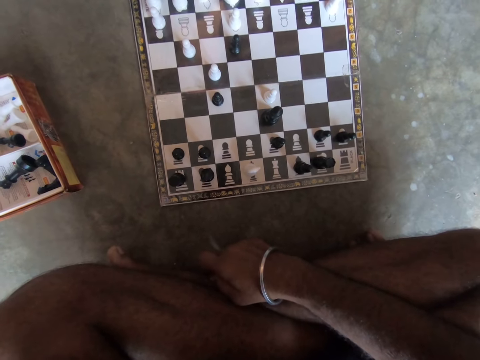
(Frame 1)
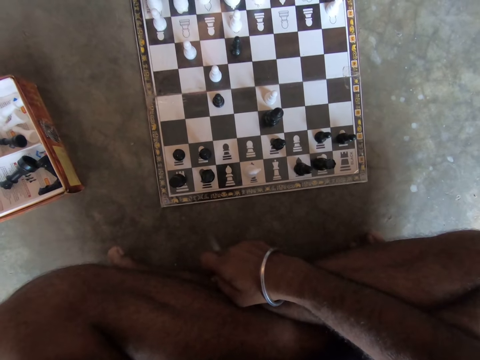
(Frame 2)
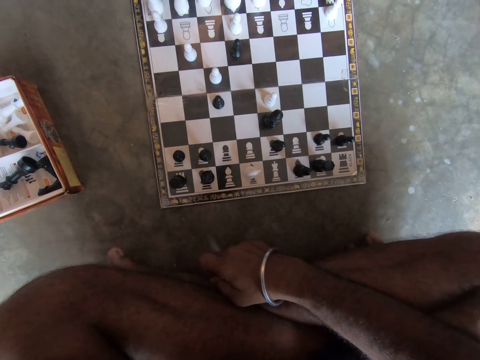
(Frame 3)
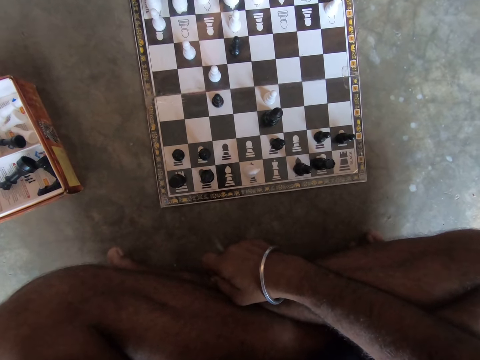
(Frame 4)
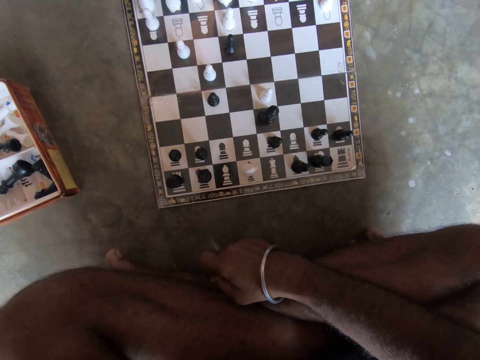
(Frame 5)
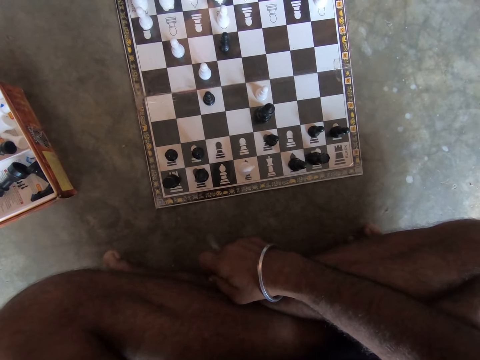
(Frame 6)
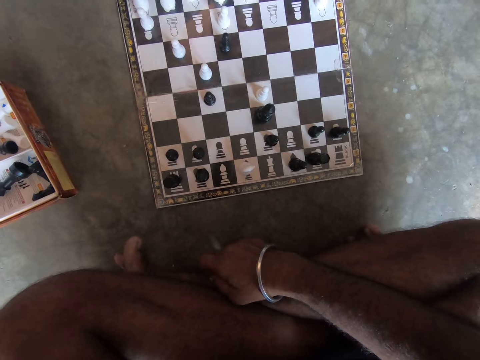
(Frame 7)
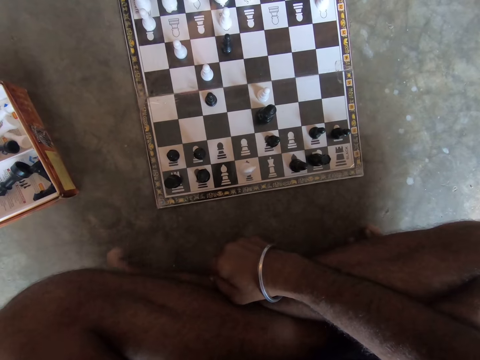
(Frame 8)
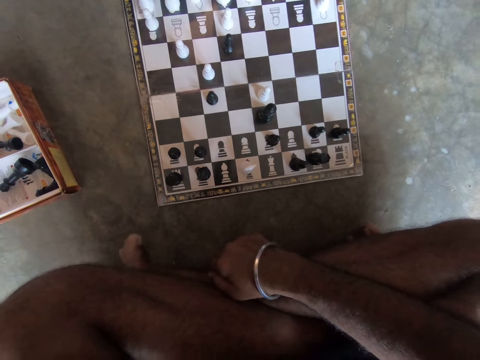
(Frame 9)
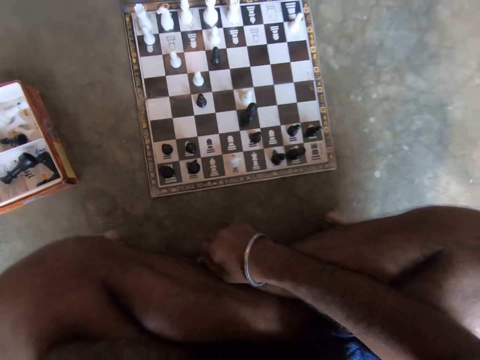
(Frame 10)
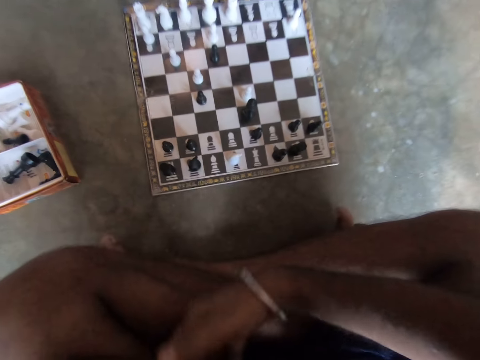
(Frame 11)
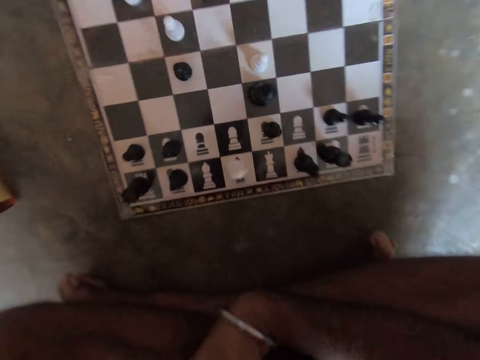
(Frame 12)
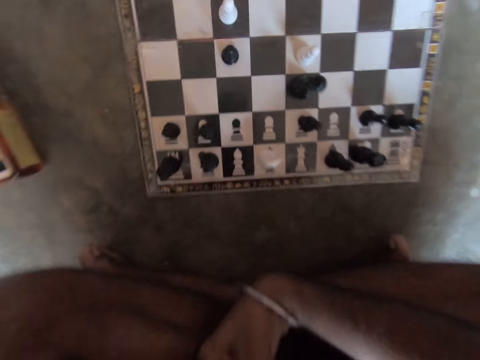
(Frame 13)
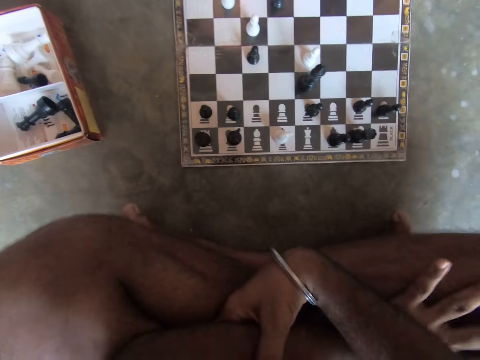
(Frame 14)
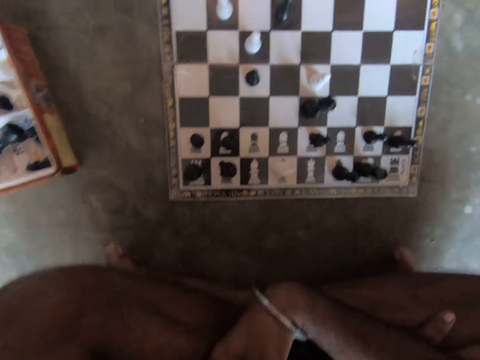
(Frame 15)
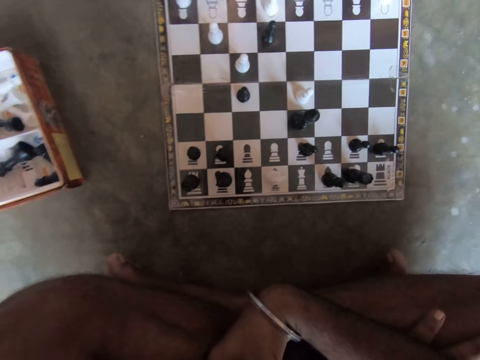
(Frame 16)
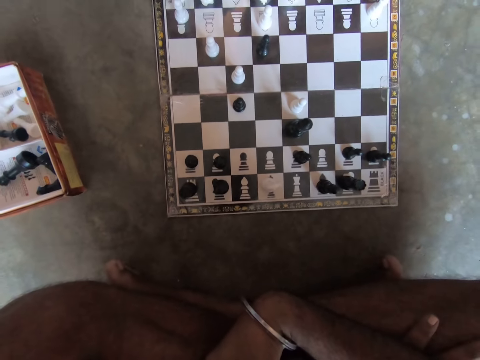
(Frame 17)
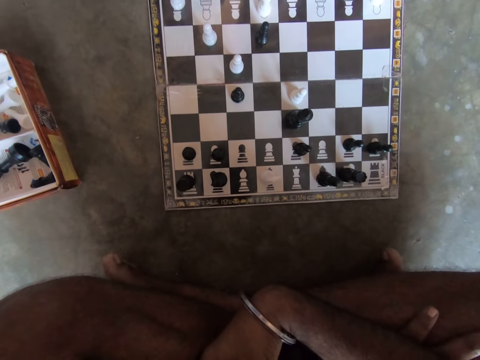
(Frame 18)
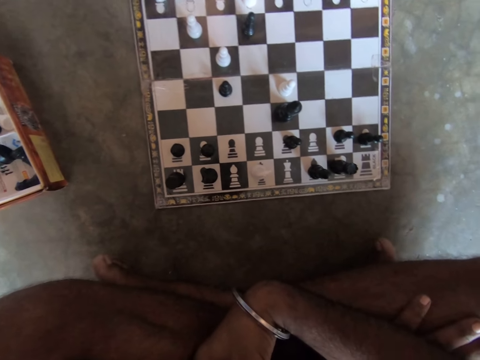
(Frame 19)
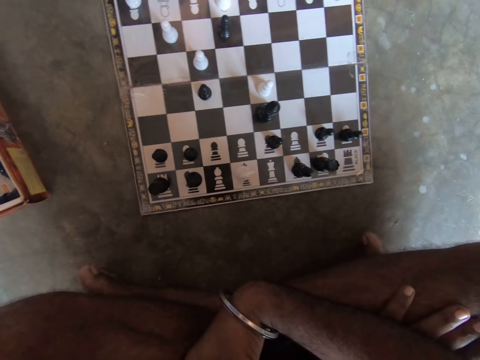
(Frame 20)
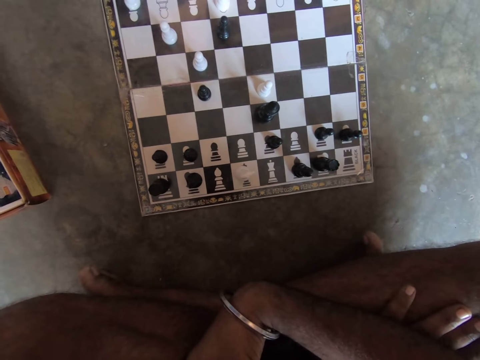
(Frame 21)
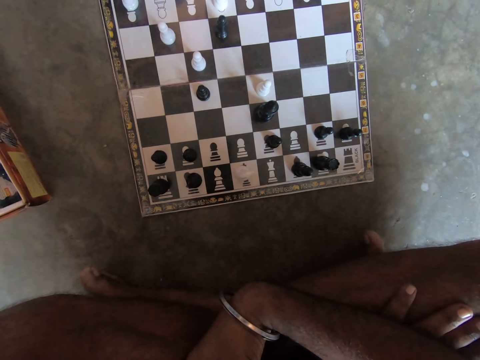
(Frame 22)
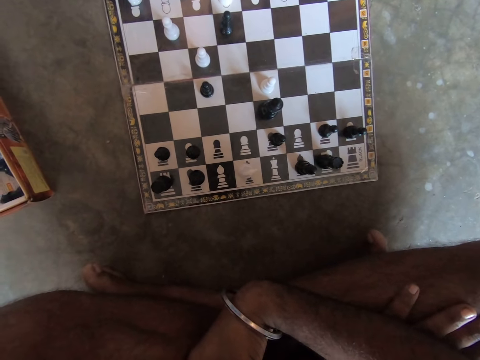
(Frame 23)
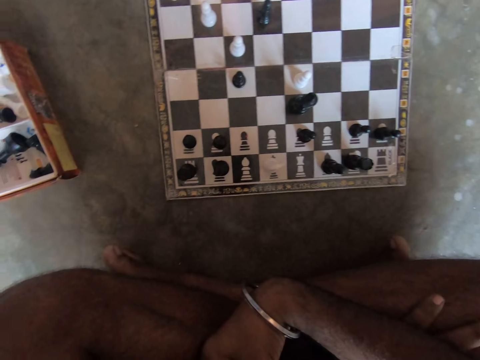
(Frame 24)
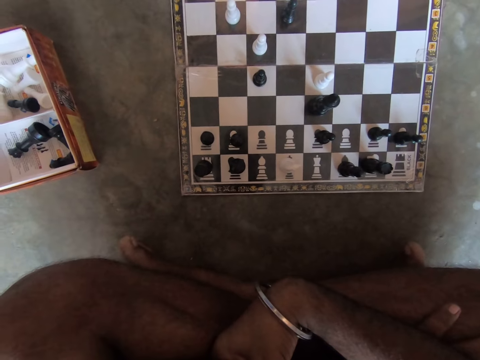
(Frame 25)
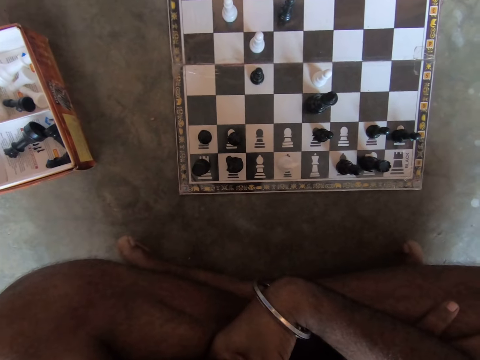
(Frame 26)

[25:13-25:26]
The camera wearer looks at the chessboard.

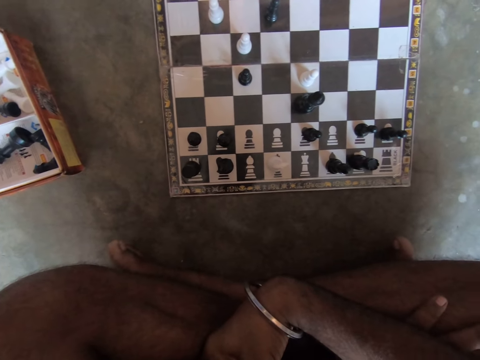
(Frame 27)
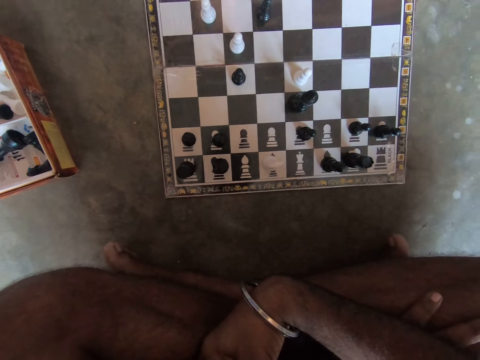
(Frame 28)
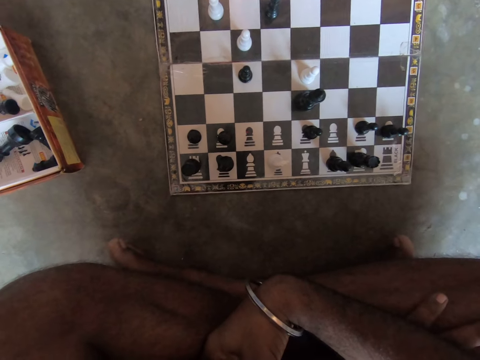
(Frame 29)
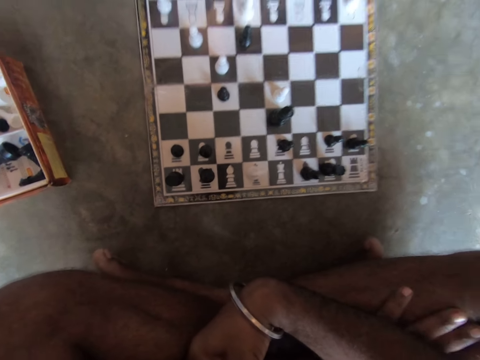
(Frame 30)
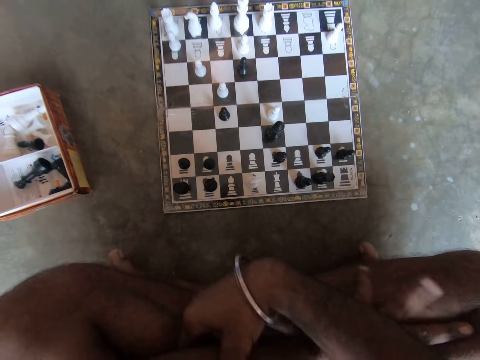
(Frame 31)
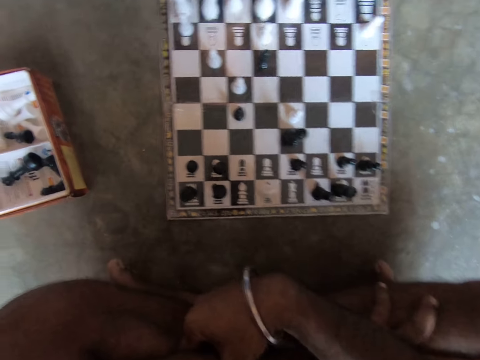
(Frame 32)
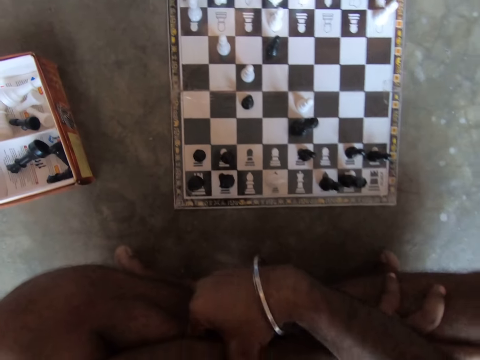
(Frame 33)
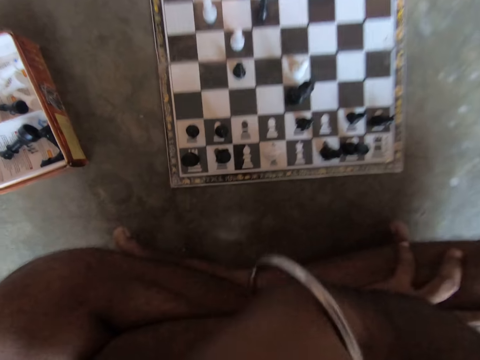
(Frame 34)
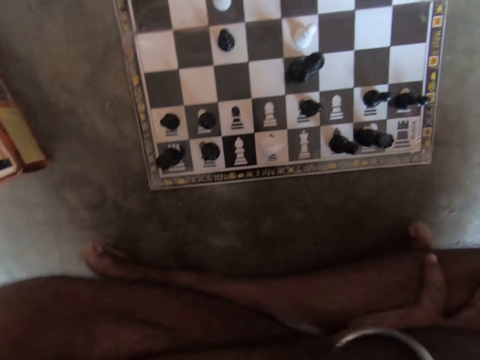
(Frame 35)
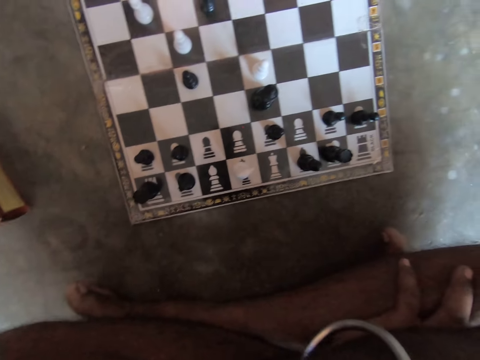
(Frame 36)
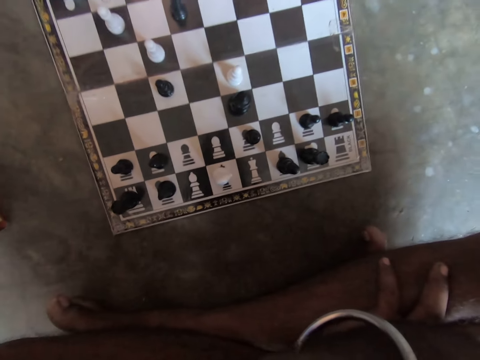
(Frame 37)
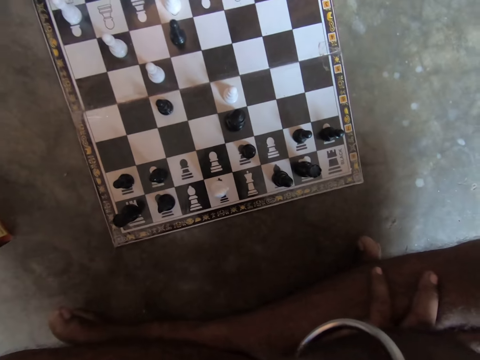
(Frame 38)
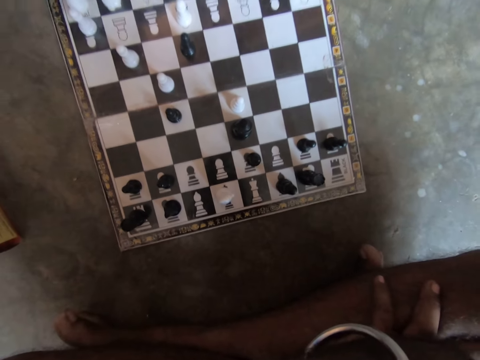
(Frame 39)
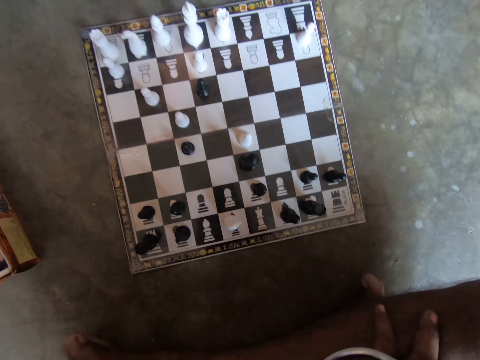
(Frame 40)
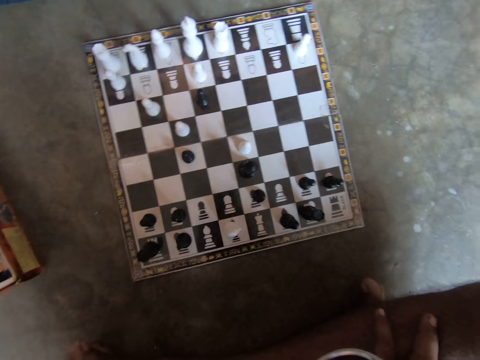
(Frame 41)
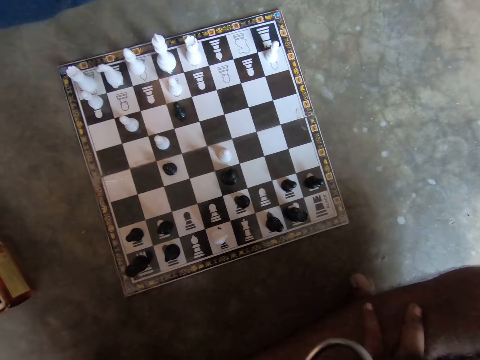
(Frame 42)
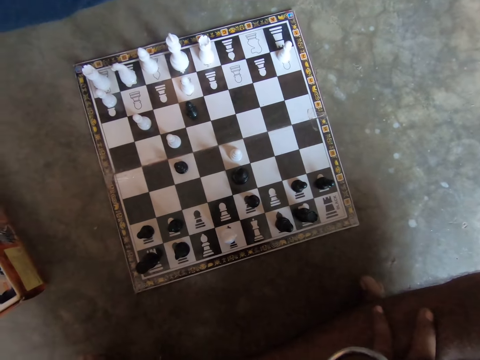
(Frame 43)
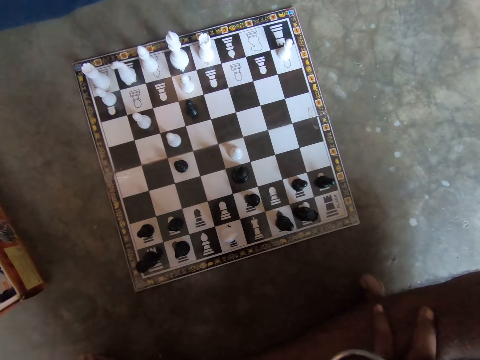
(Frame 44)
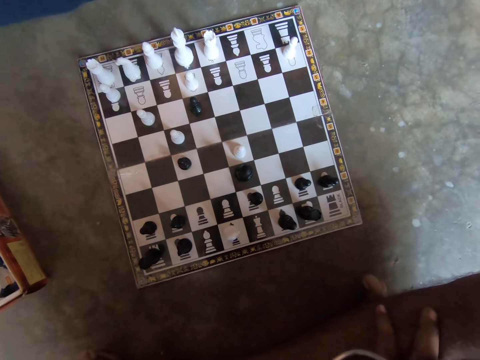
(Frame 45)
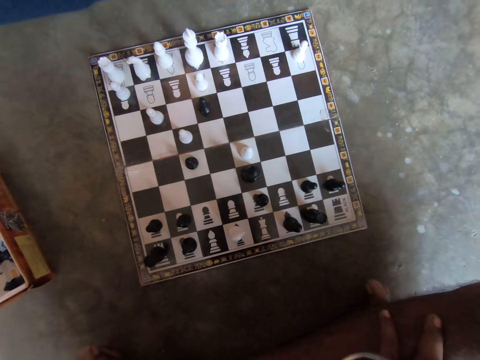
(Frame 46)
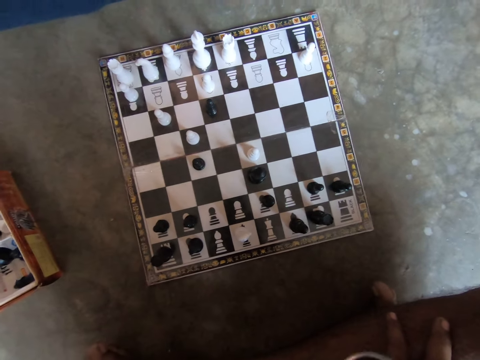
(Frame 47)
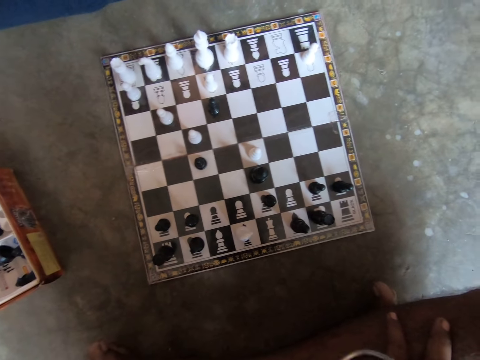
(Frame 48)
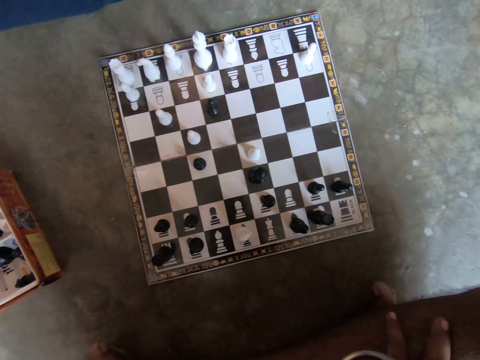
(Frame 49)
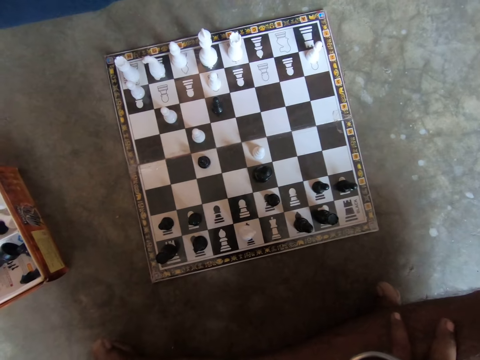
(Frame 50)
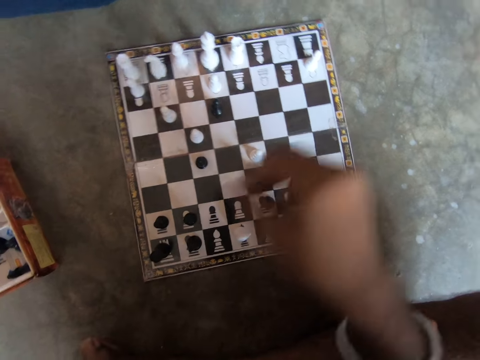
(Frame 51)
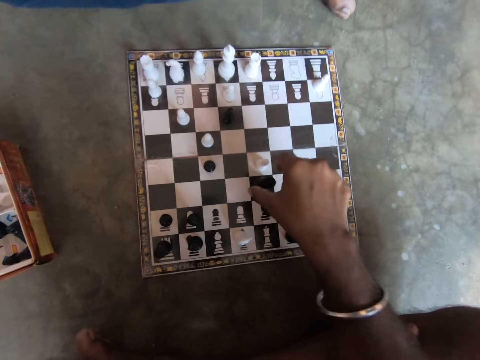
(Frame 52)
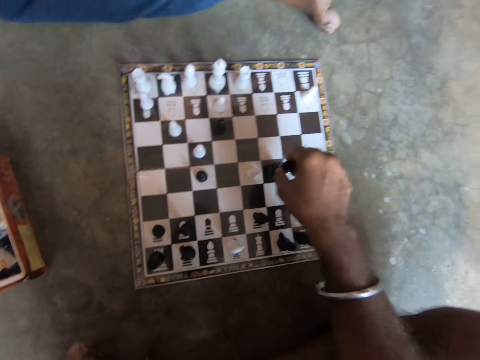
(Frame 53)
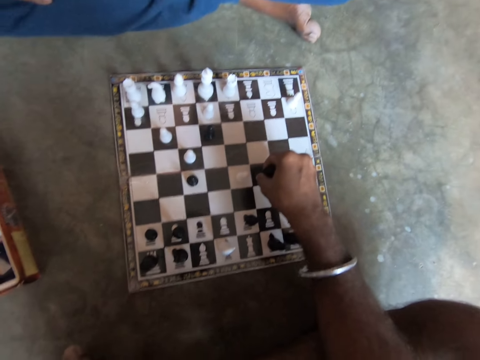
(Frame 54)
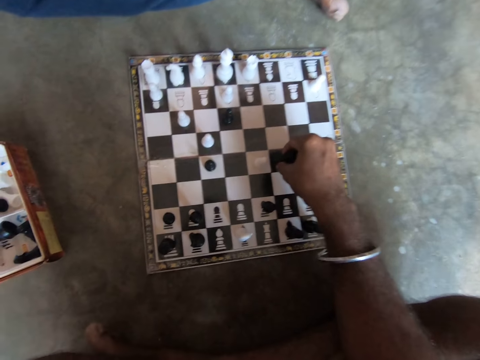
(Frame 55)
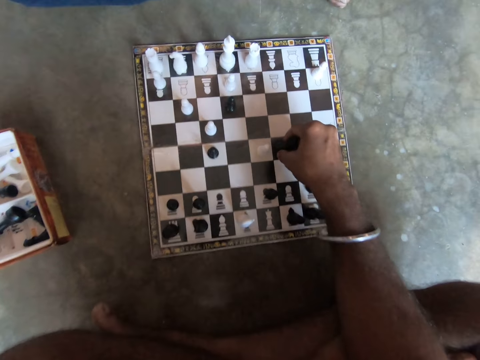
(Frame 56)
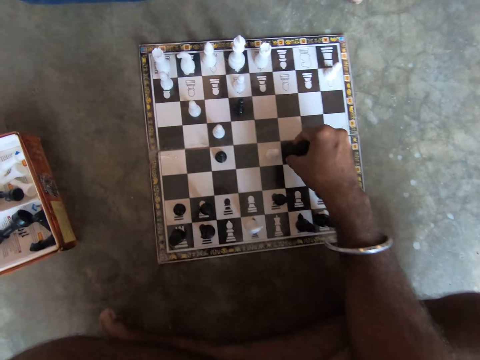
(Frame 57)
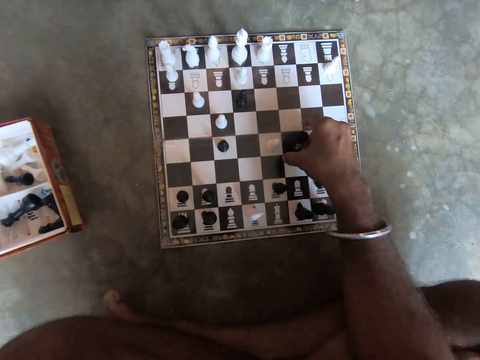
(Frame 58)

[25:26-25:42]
The camera wearer folds his hands on his lap. He touches something. He plays a chess piece on the chessboard with his right hand.
